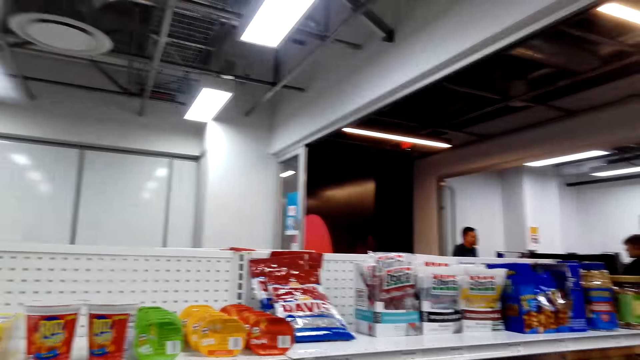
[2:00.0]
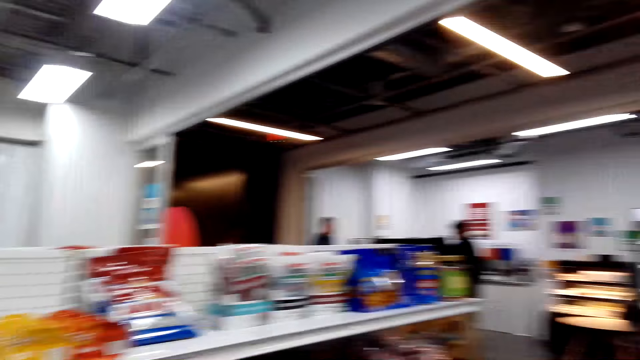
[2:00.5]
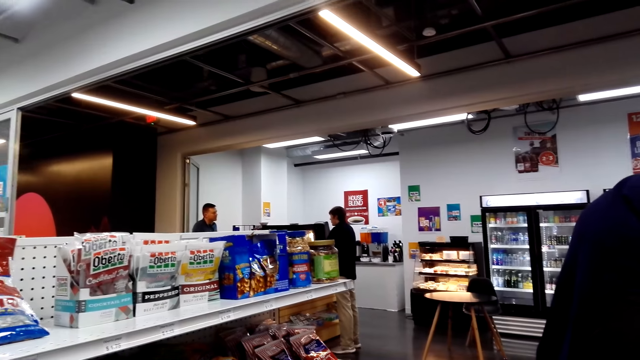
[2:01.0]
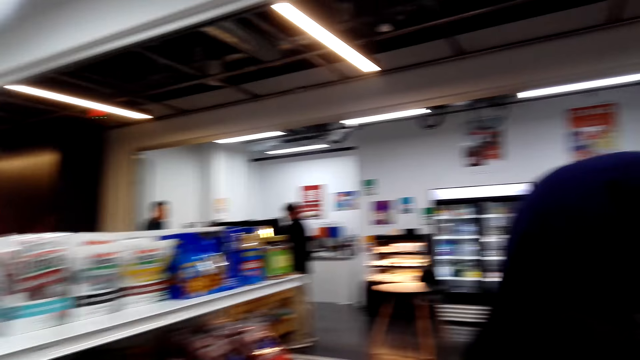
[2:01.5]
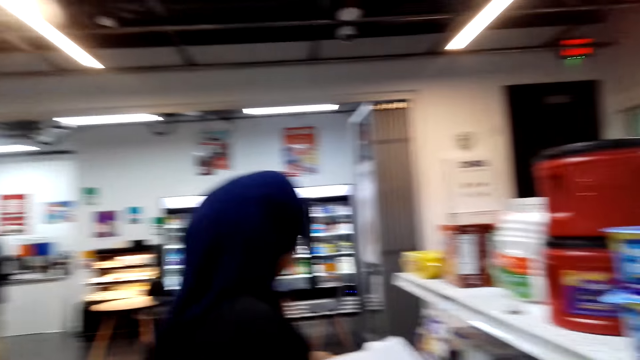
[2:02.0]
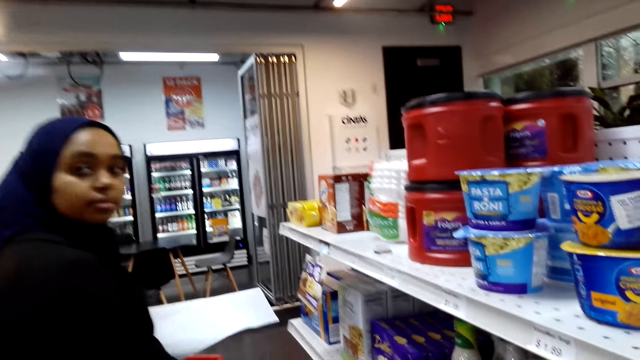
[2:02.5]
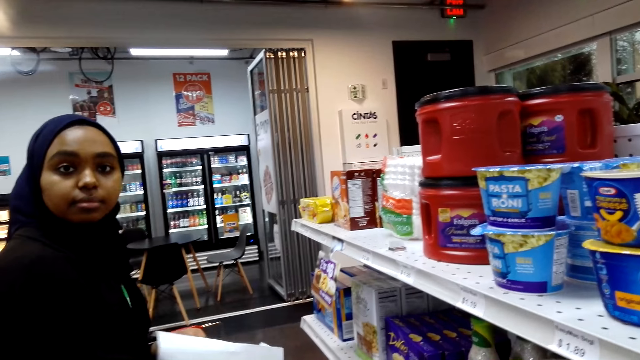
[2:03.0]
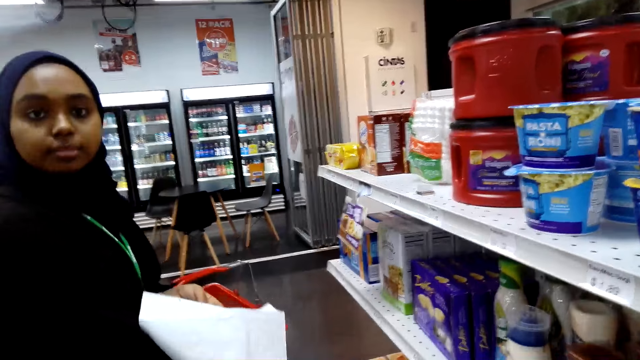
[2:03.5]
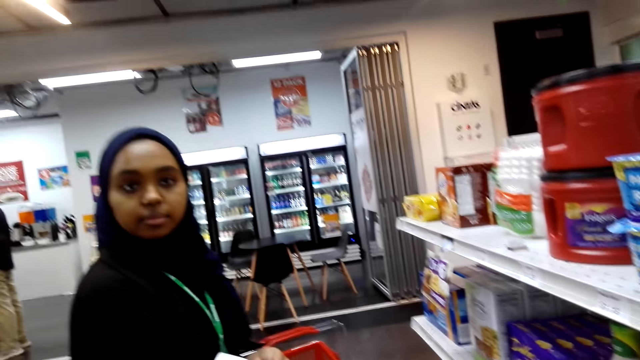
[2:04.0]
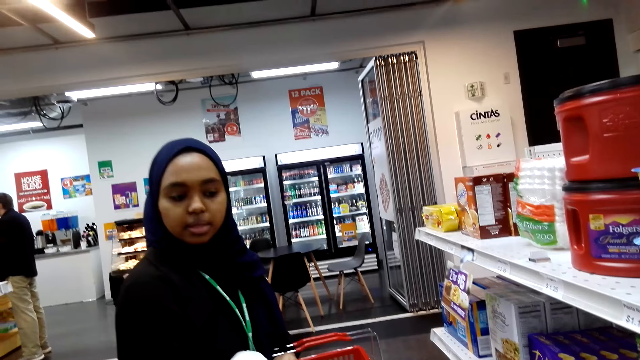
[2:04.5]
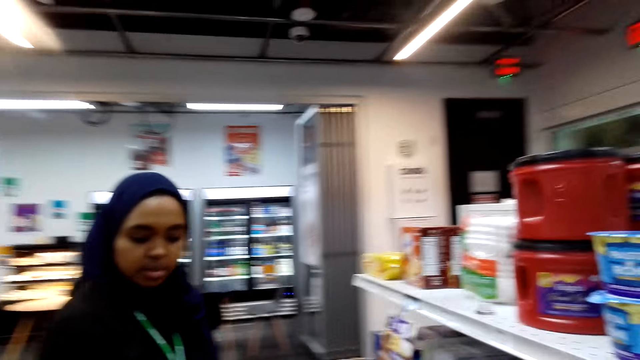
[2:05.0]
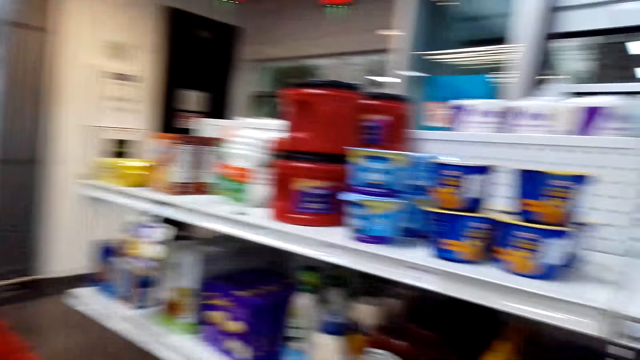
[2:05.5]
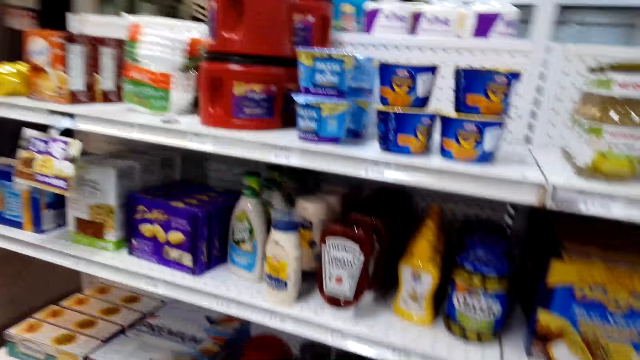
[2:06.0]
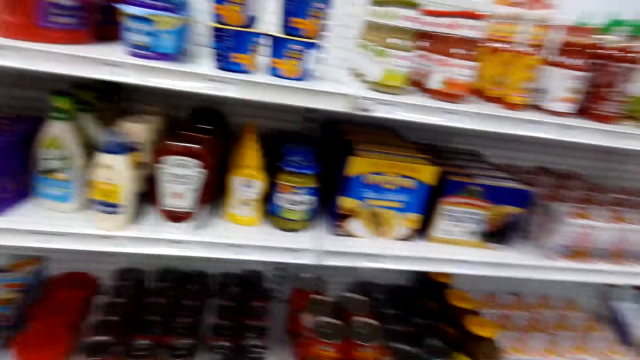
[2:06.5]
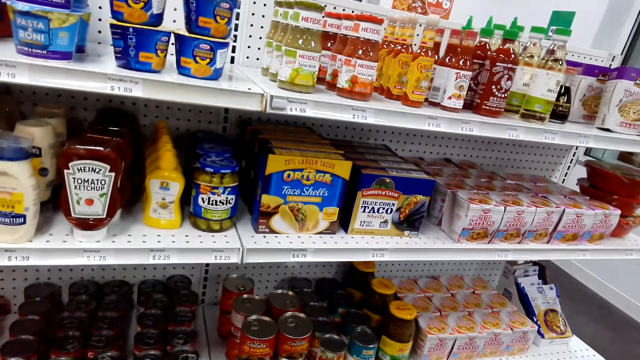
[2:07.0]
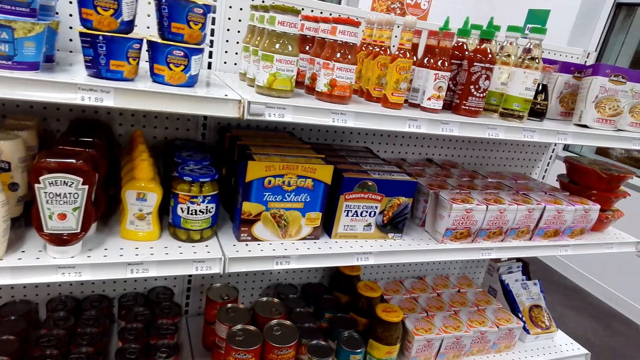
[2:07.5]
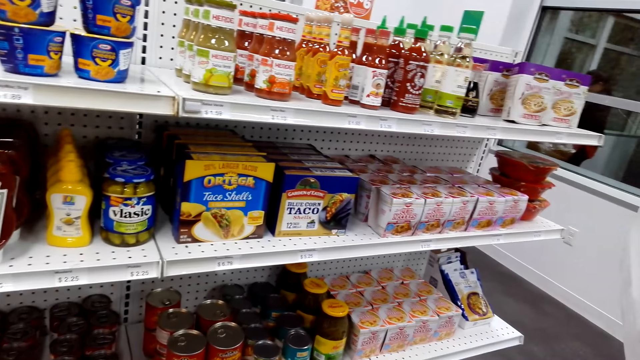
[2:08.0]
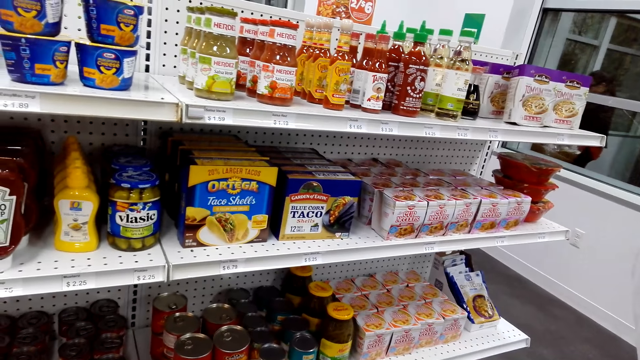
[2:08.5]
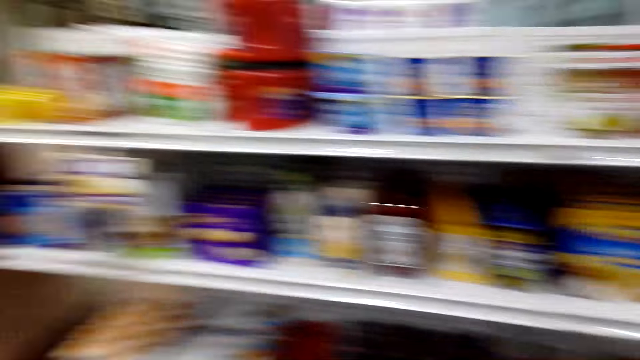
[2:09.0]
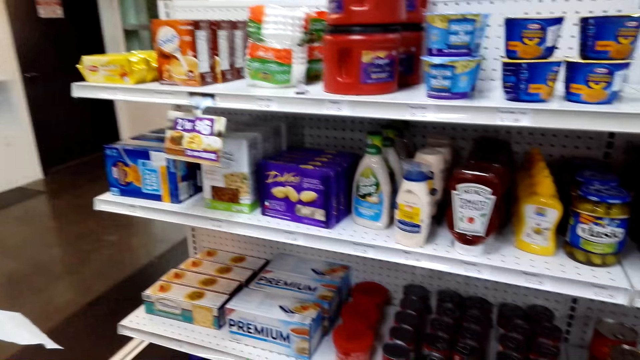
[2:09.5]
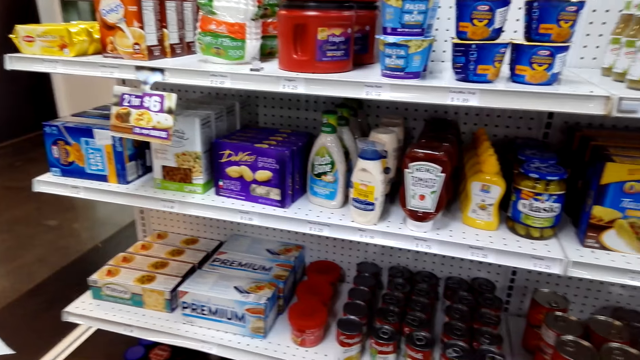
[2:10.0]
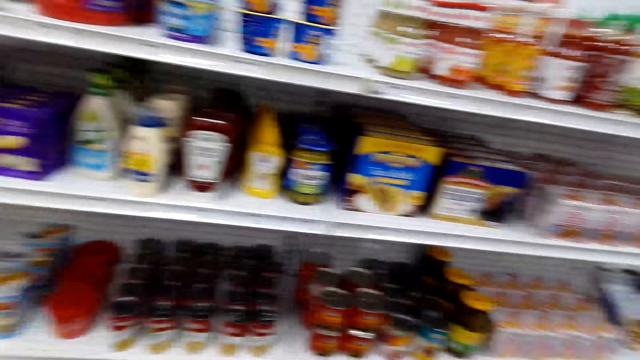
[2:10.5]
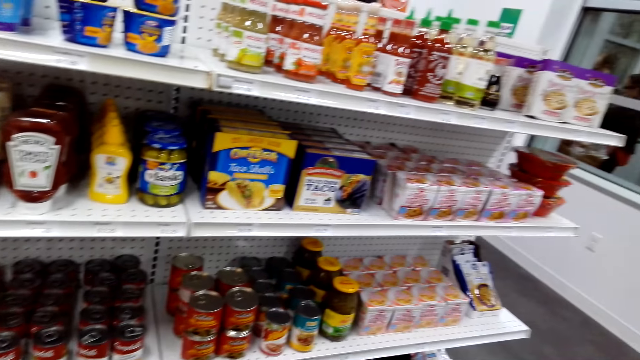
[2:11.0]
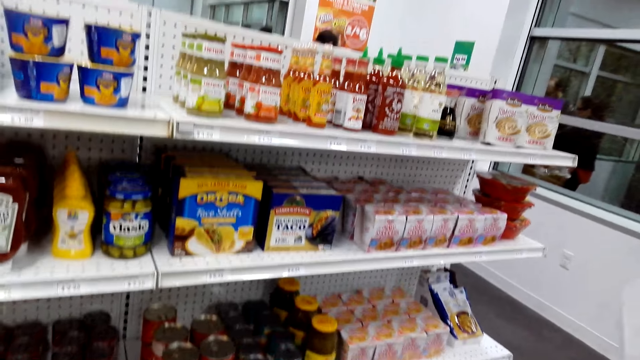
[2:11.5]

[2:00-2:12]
The camera wearer converses with a woman. They look around.

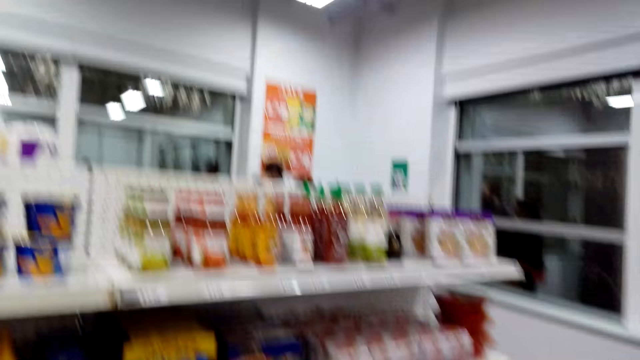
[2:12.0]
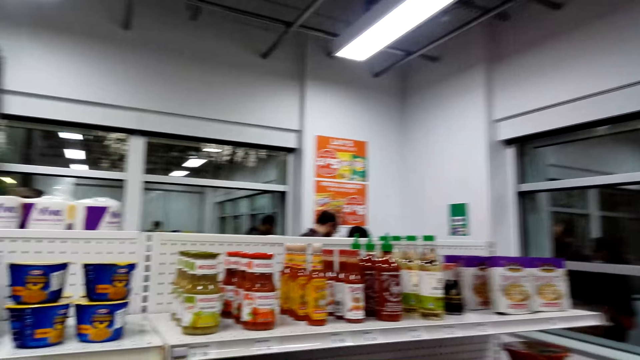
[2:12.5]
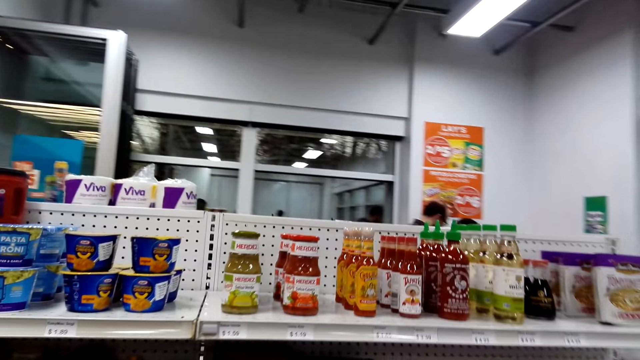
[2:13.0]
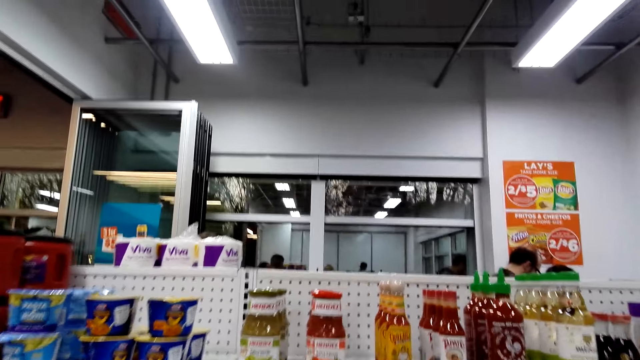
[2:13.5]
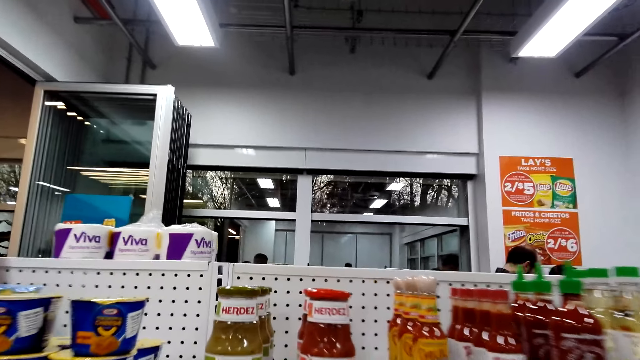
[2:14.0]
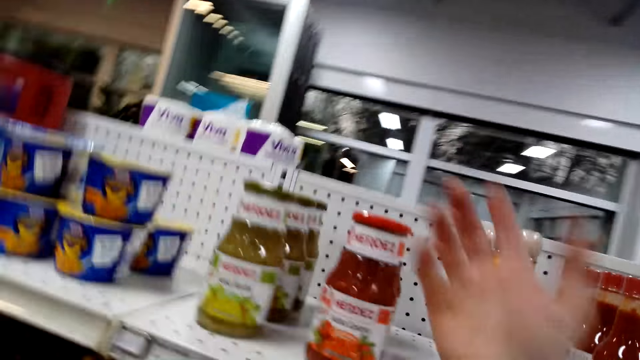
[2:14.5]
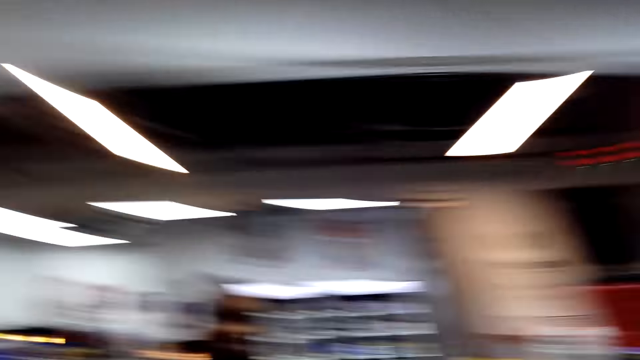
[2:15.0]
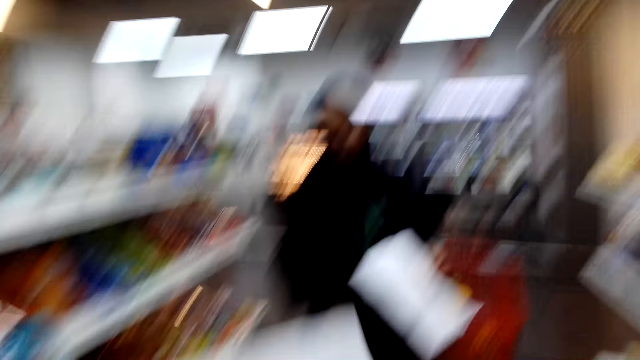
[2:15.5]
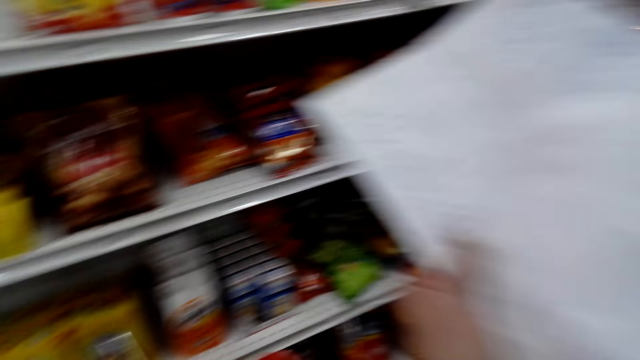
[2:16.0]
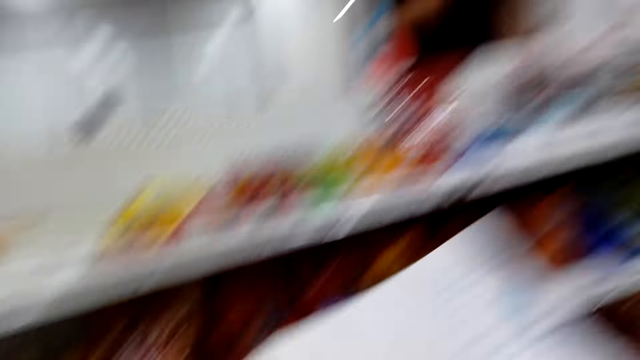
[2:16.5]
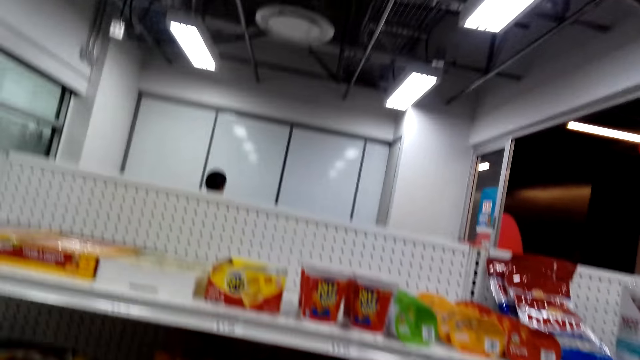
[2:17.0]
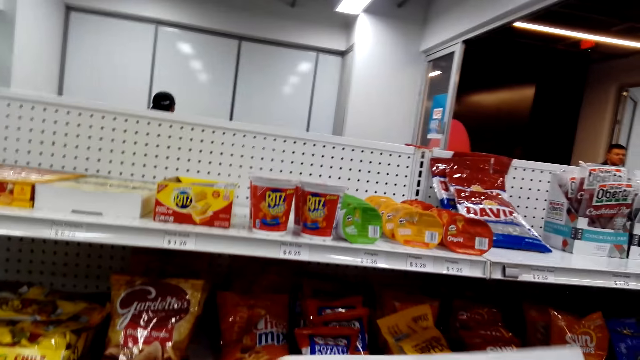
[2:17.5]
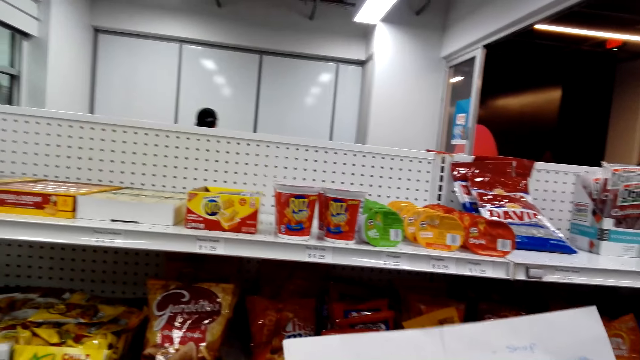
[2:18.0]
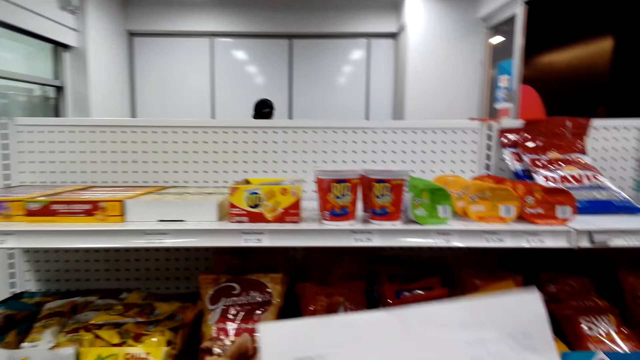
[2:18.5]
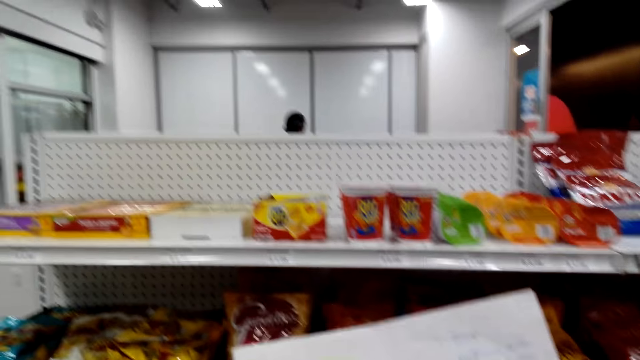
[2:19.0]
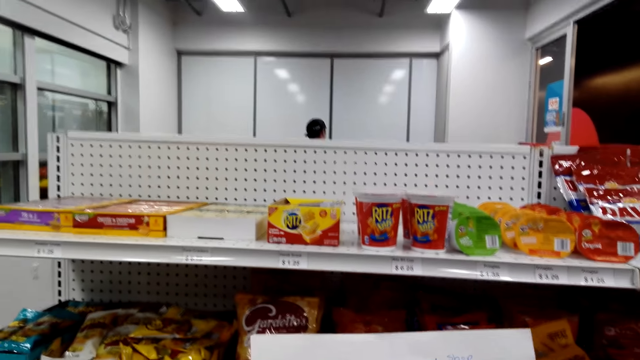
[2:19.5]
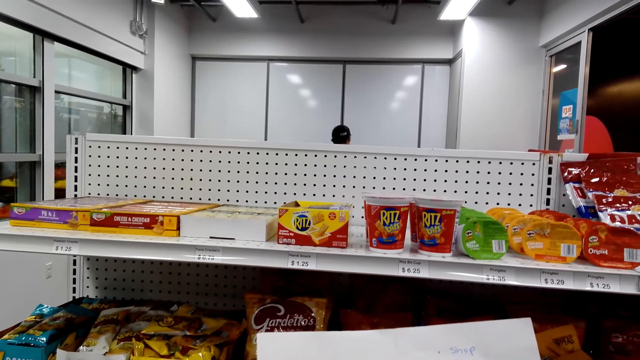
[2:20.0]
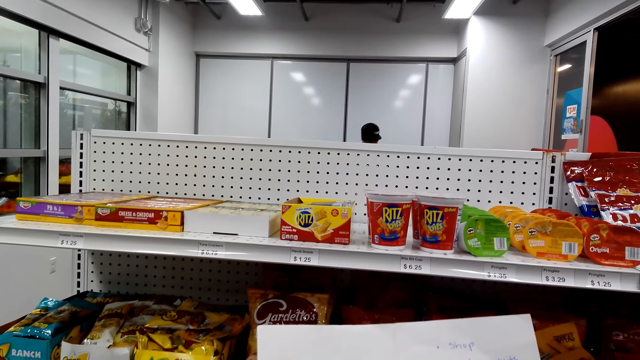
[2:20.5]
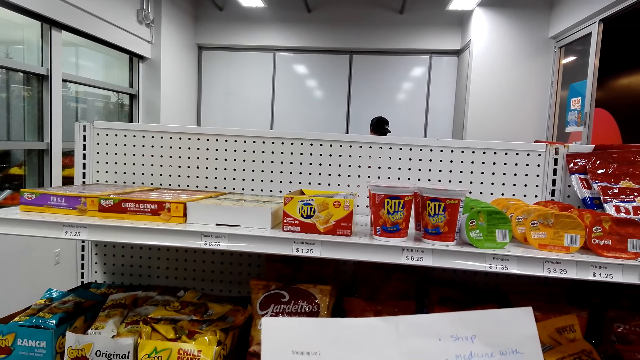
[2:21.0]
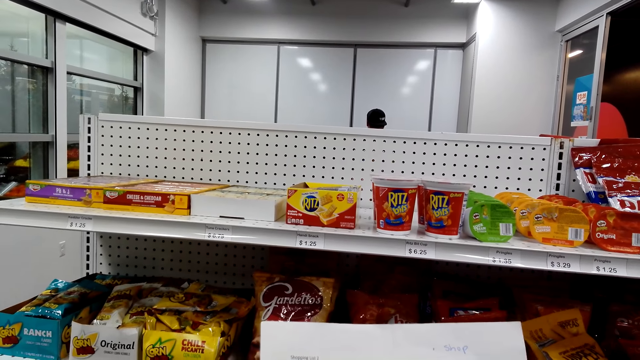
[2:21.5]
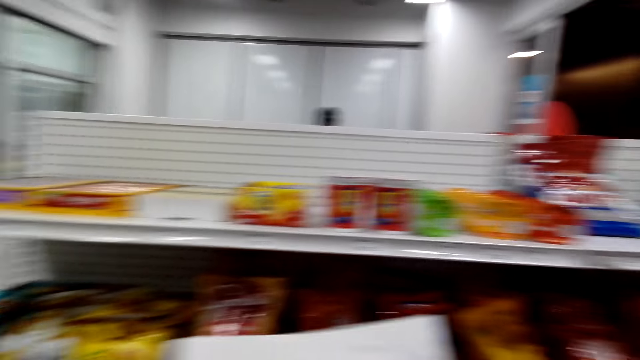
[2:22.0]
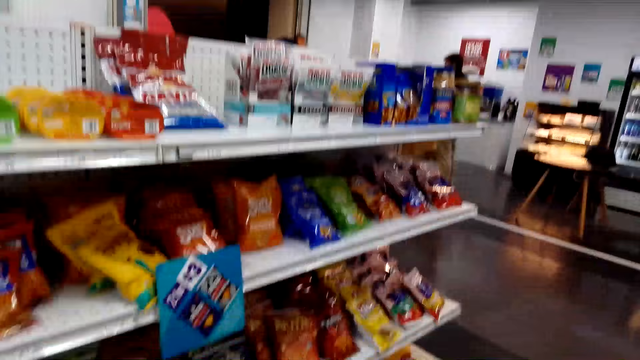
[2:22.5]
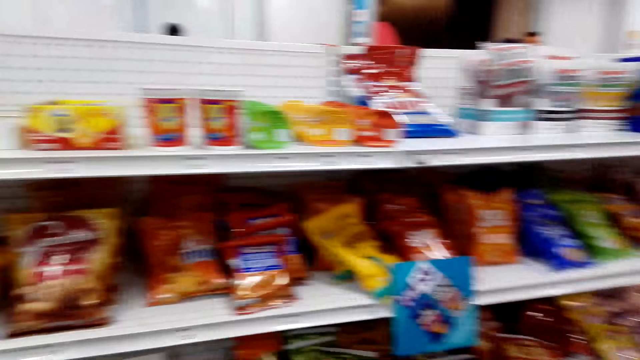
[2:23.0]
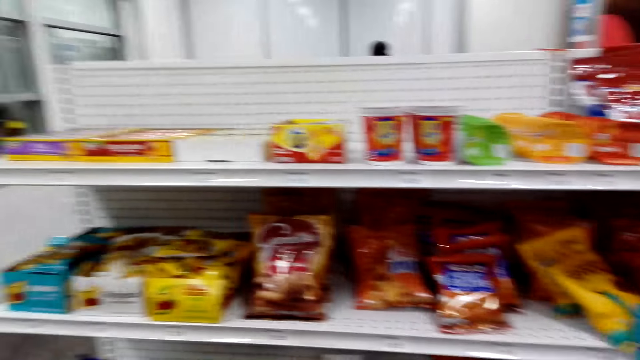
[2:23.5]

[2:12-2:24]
The camera wearer picks the salsa from the shelf. They look at the shopping list.
